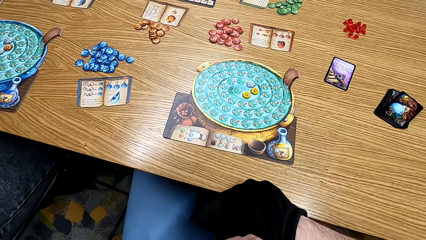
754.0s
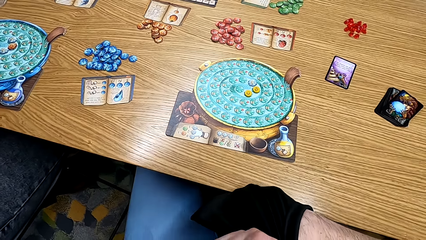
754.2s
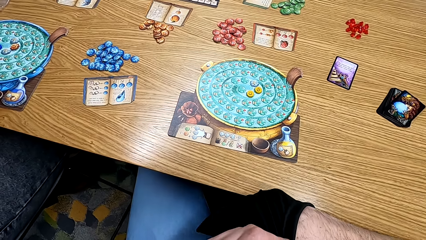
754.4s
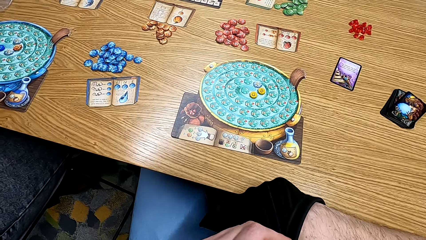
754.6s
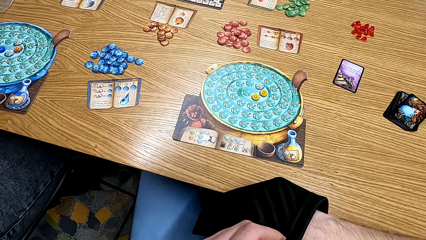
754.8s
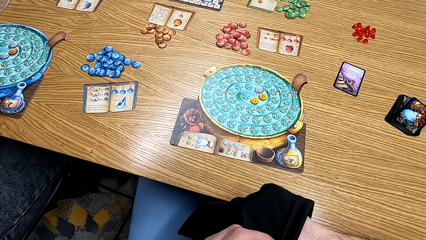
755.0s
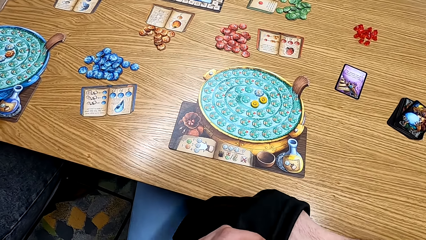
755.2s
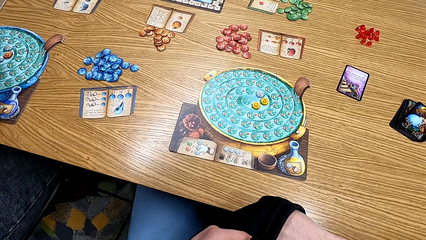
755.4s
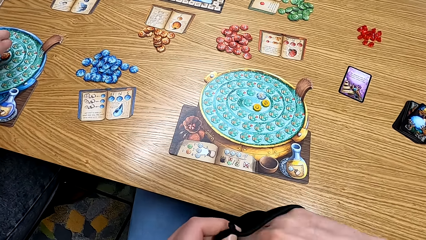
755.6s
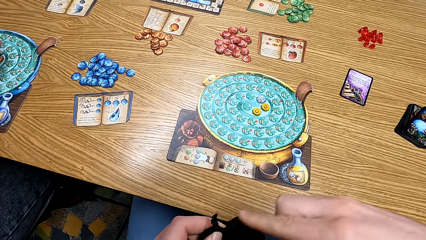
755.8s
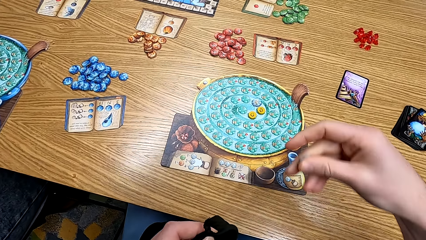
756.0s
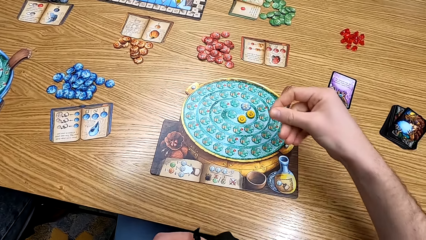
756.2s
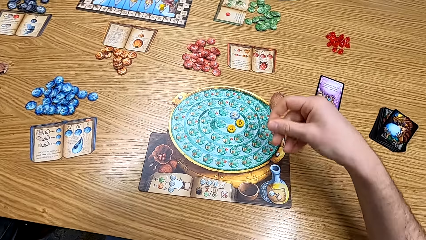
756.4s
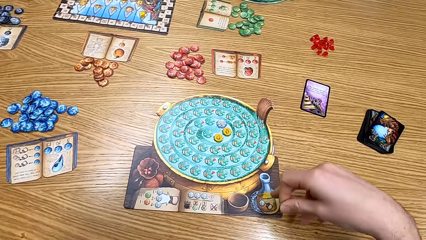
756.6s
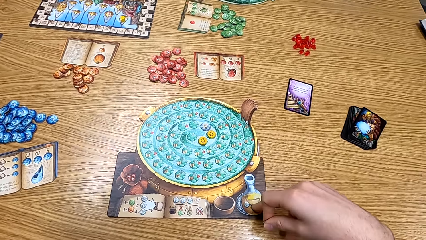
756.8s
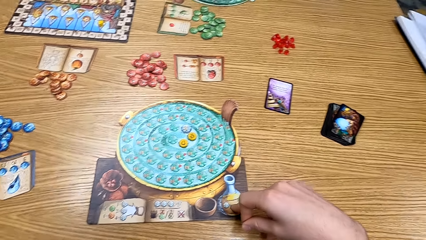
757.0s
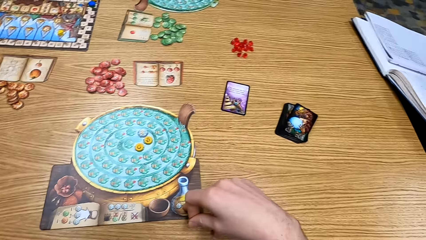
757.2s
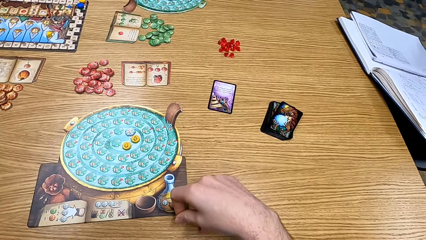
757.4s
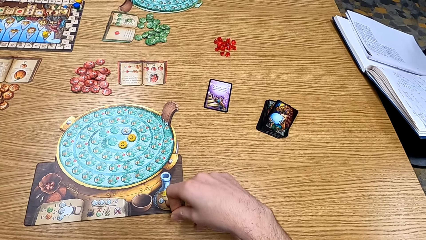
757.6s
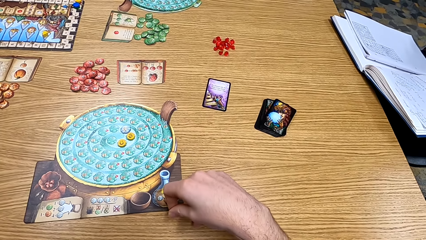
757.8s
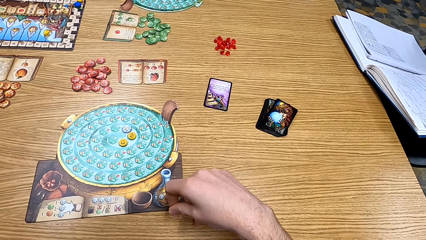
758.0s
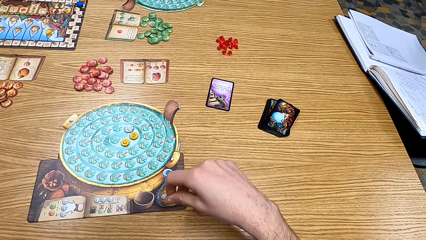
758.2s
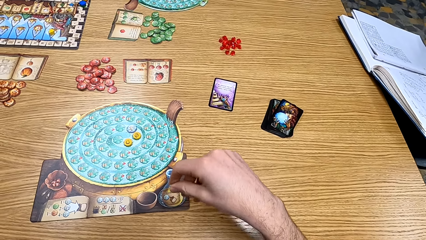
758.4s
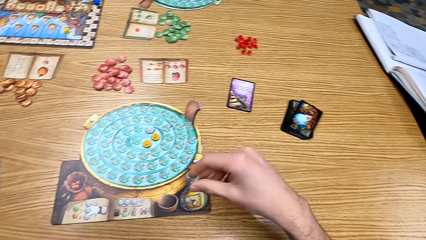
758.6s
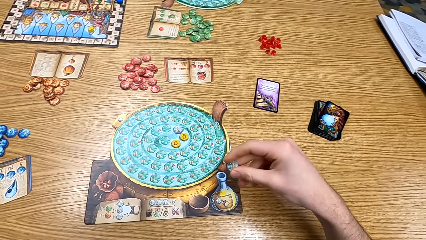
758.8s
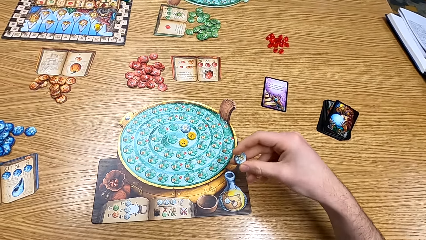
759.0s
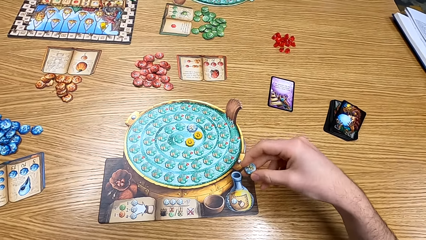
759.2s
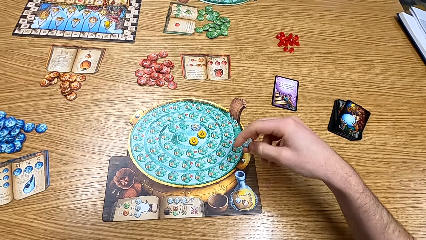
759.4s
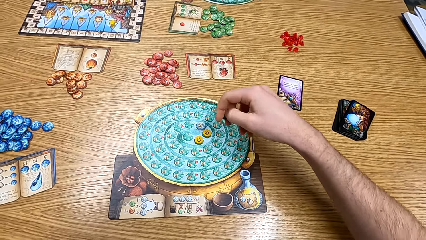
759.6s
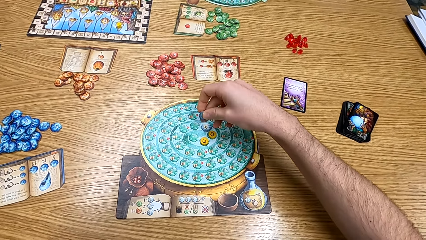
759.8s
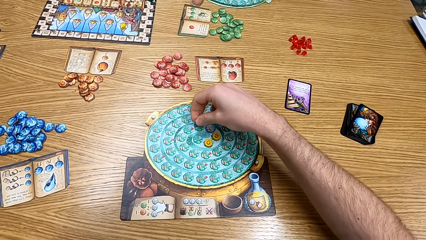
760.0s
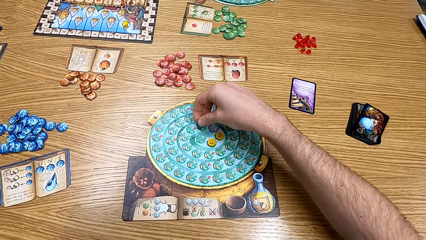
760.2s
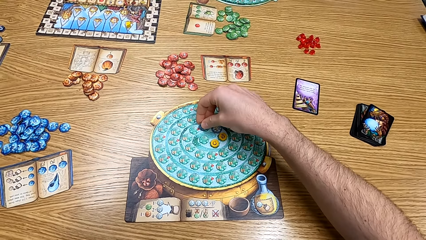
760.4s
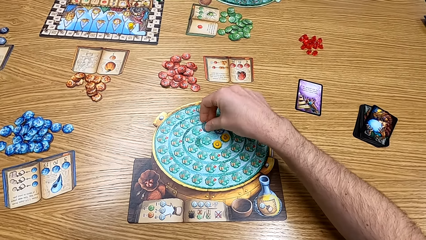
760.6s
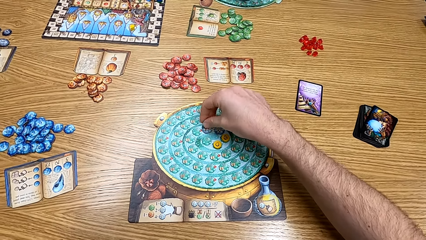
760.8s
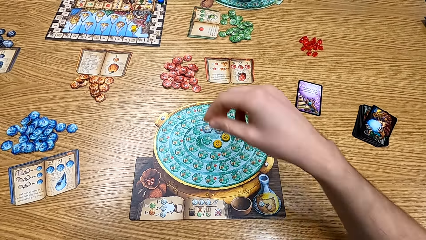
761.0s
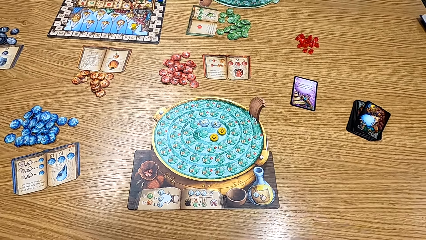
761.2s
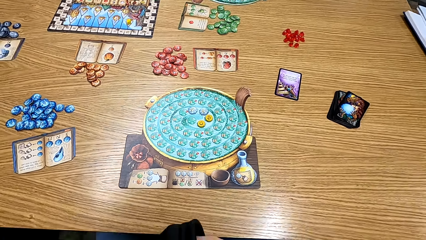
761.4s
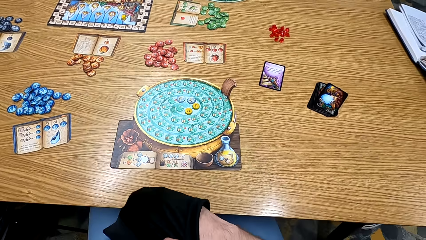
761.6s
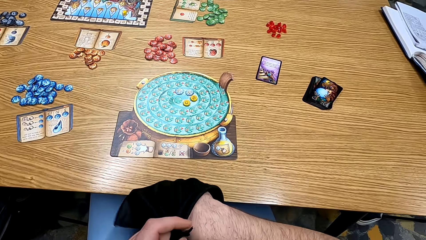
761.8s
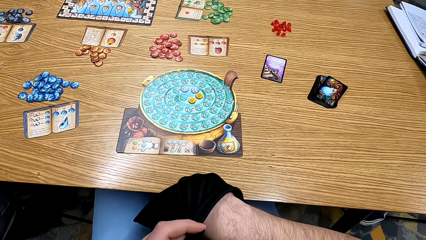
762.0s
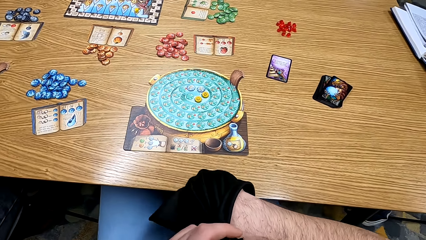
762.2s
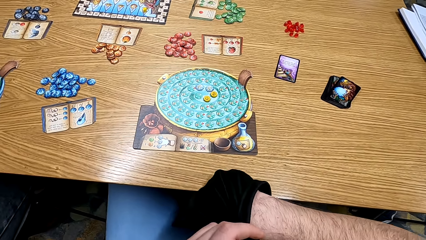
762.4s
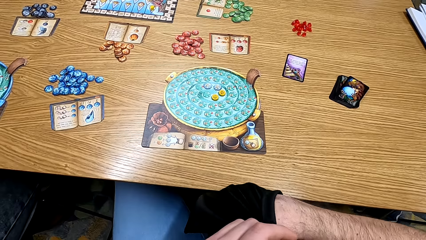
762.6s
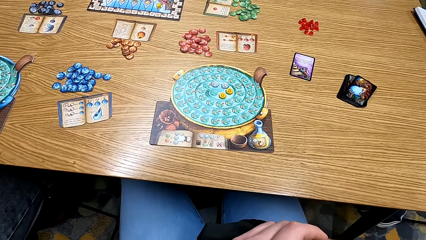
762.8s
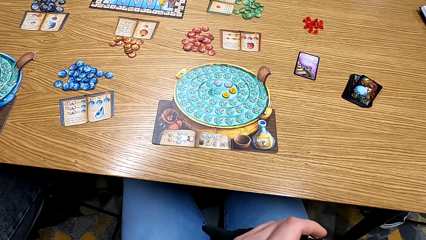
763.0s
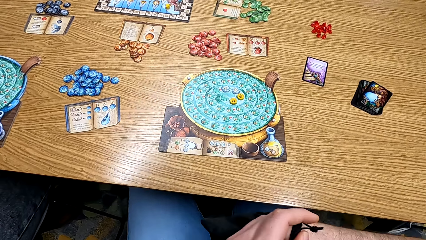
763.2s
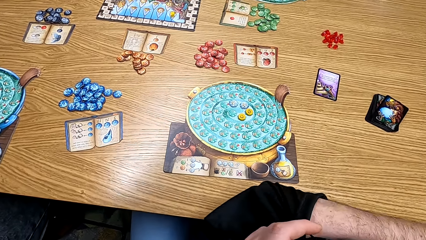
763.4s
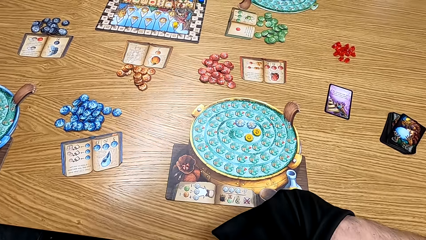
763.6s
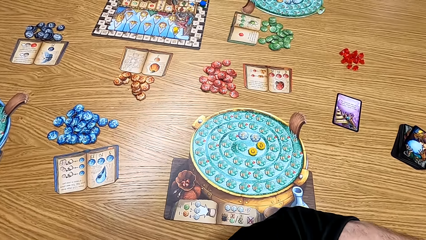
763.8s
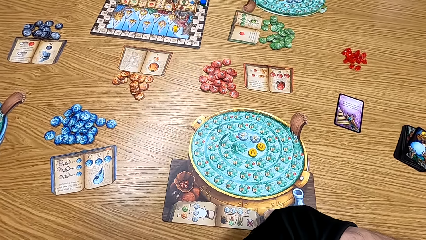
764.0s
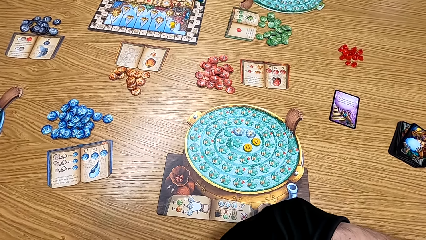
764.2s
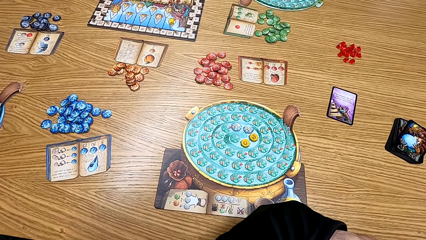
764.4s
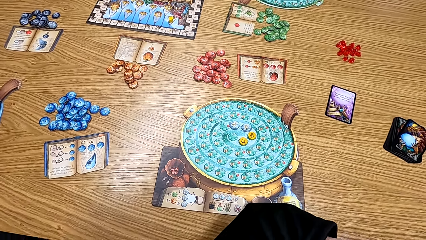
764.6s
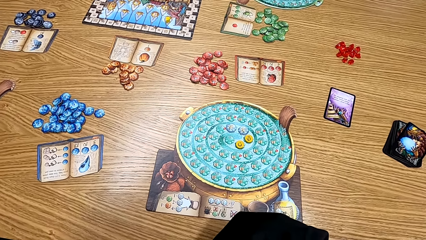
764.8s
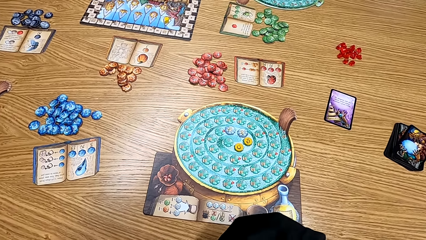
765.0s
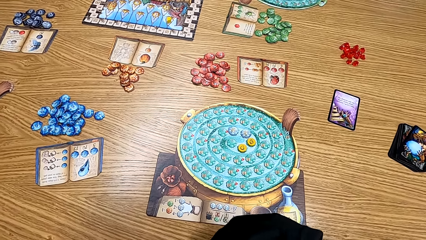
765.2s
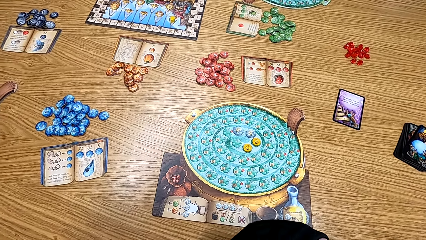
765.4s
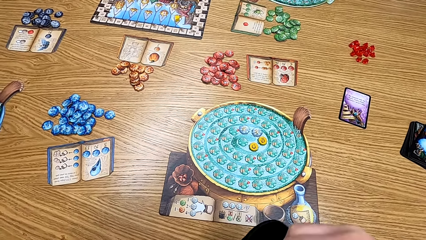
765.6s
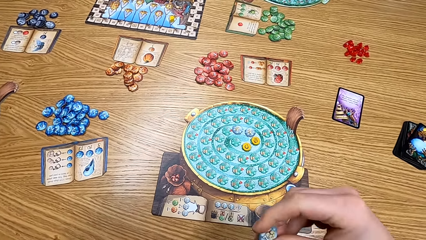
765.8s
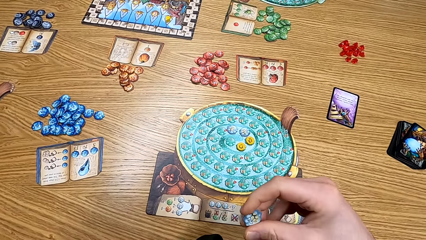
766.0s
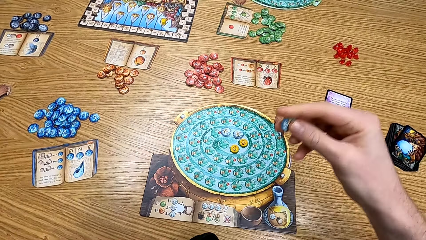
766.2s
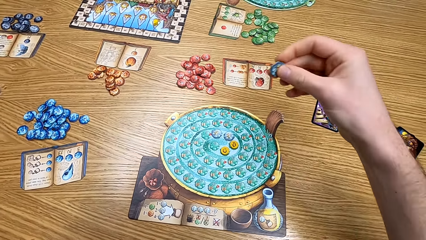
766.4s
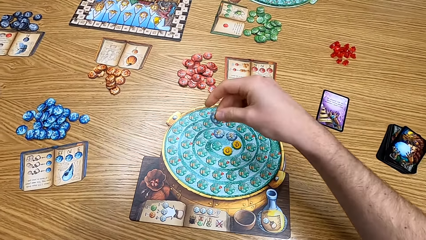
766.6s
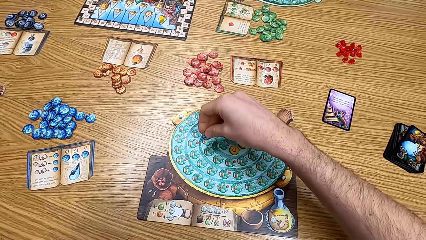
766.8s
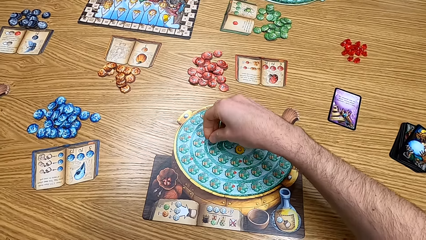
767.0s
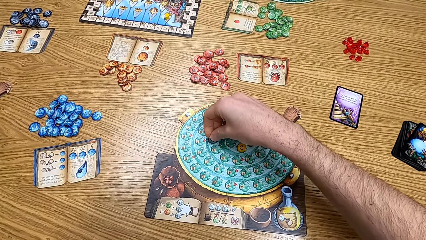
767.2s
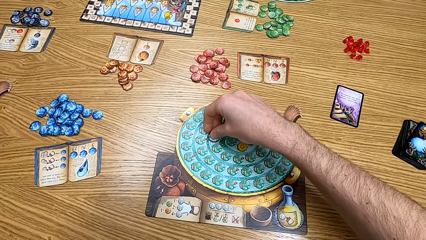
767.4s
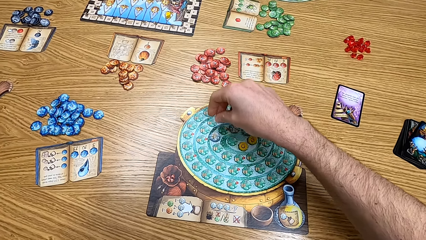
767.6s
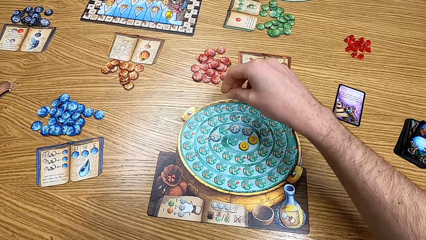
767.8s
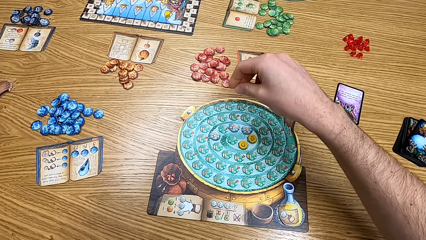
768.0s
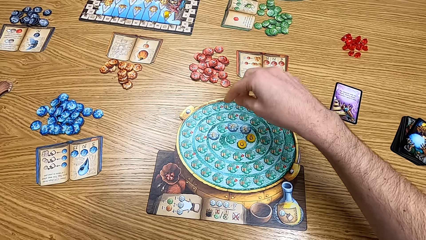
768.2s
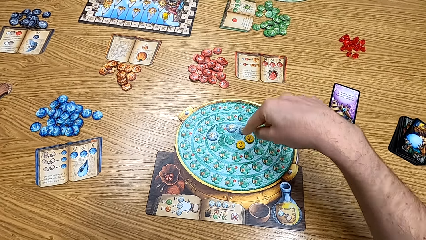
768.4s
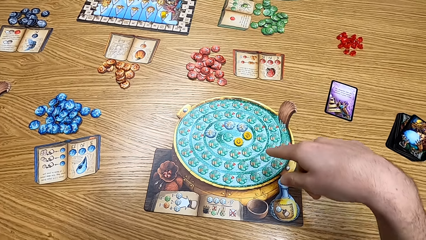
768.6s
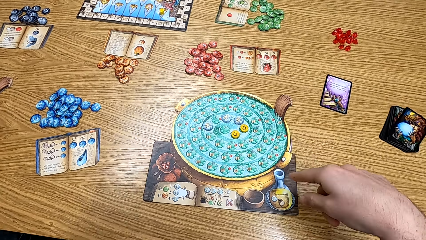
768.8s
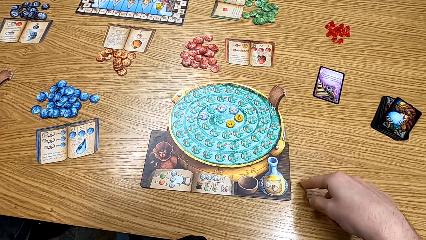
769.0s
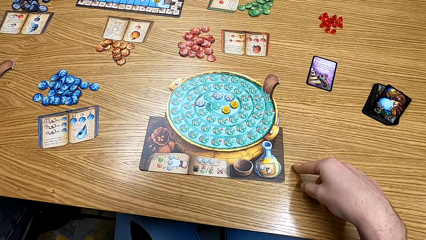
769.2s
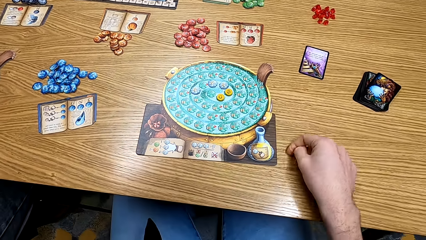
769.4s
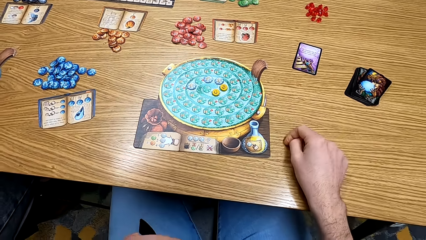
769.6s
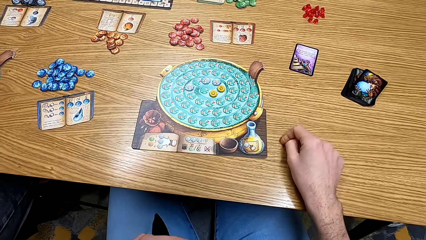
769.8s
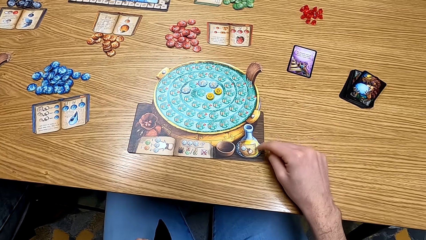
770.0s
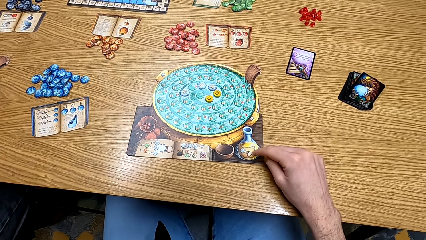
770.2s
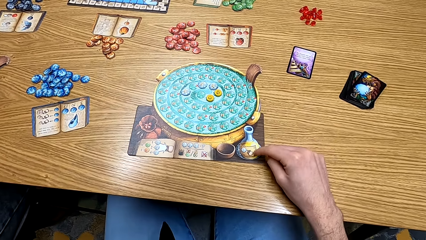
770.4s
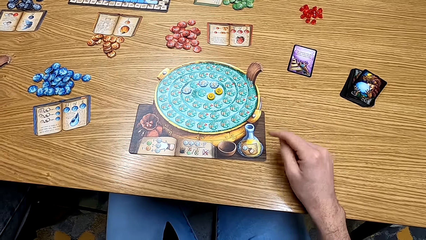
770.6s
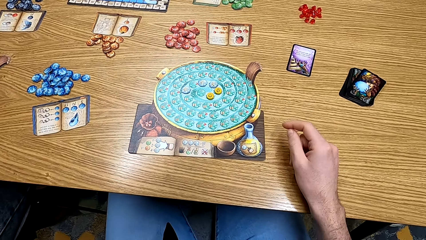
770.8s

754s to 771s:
The camera wearer picks the card from the bag. They put the card on the table. They play the board game. They put the card on the table. They pick the card from the bag. They play the board game. They put the card on the table.
